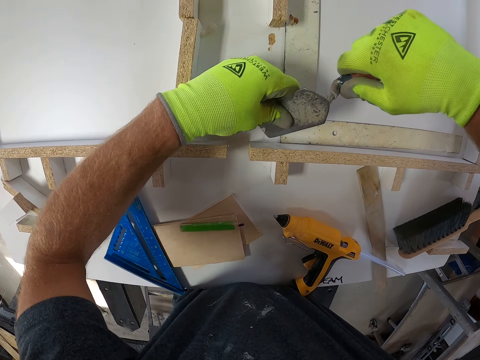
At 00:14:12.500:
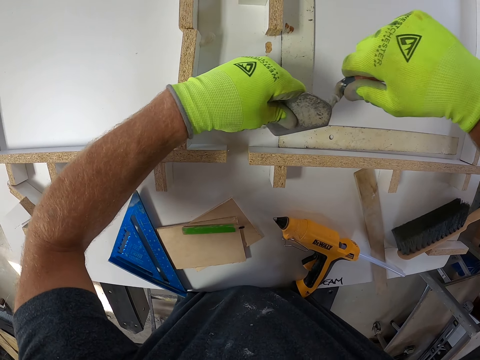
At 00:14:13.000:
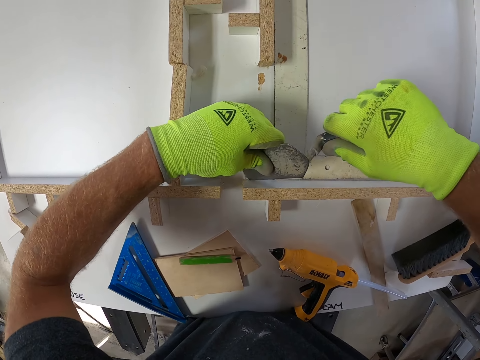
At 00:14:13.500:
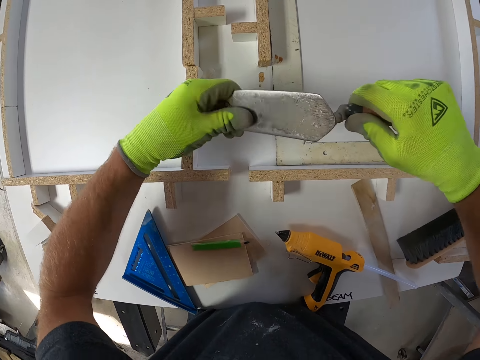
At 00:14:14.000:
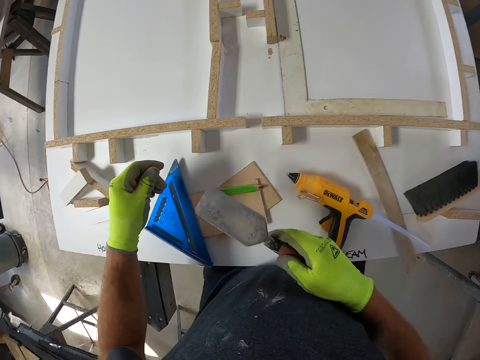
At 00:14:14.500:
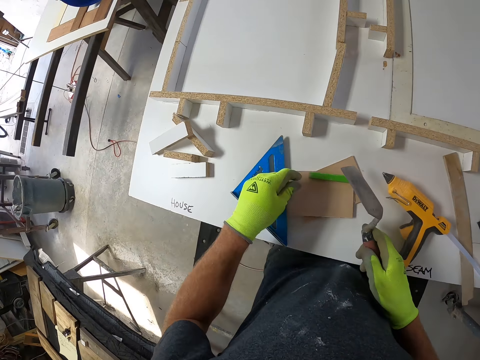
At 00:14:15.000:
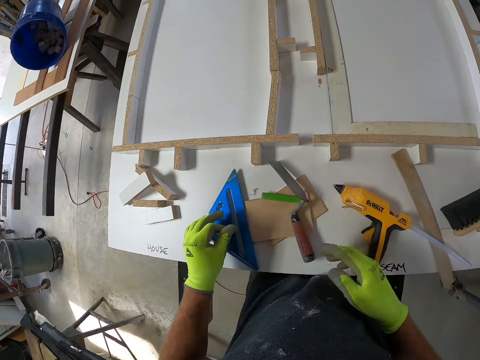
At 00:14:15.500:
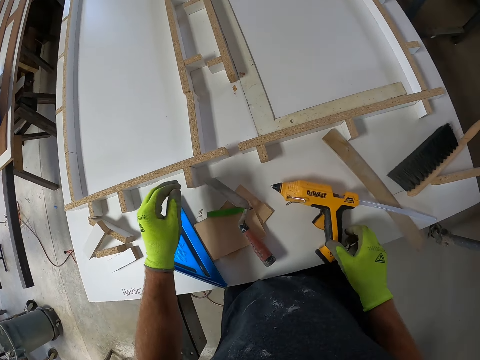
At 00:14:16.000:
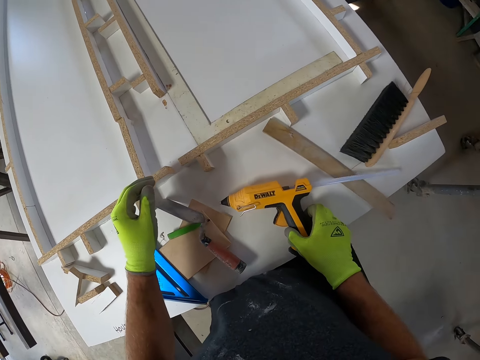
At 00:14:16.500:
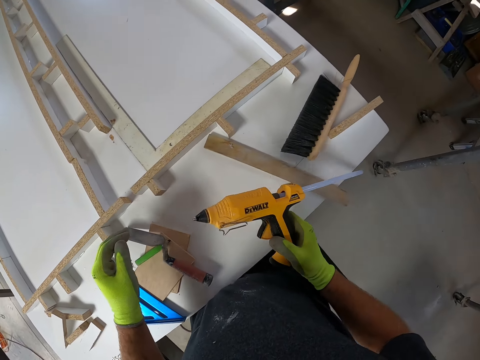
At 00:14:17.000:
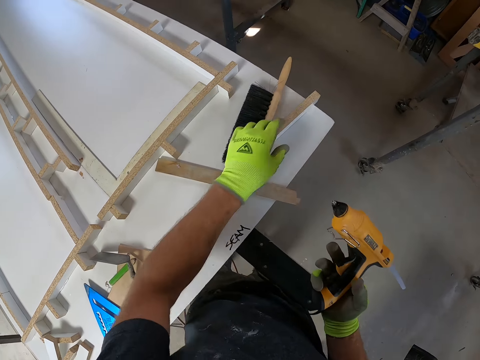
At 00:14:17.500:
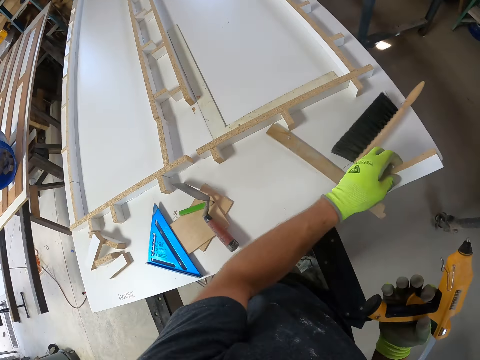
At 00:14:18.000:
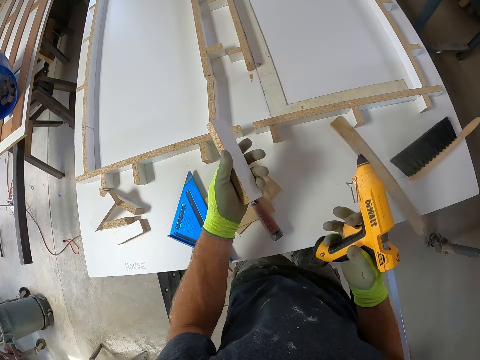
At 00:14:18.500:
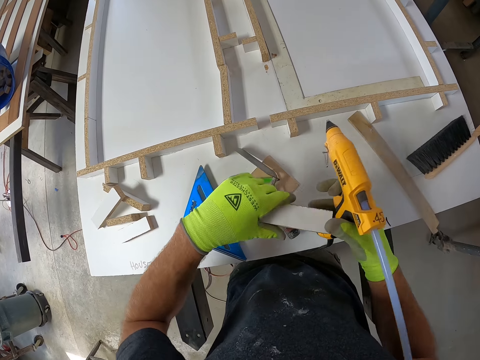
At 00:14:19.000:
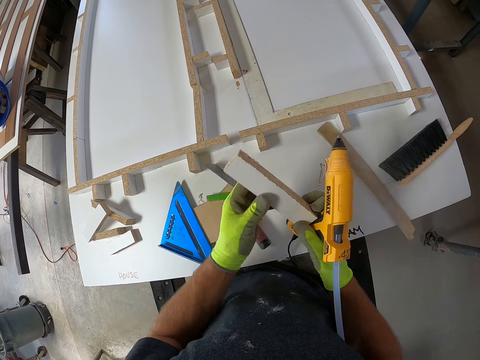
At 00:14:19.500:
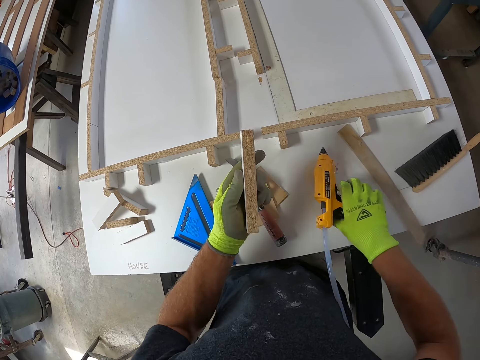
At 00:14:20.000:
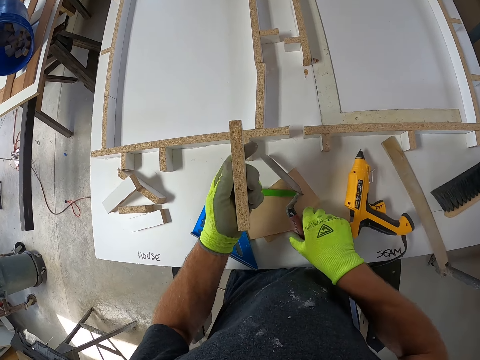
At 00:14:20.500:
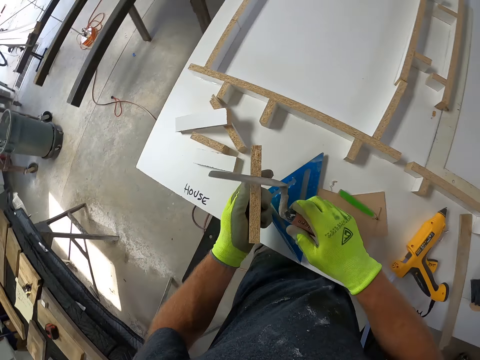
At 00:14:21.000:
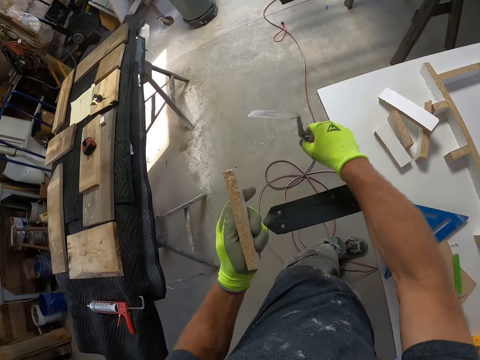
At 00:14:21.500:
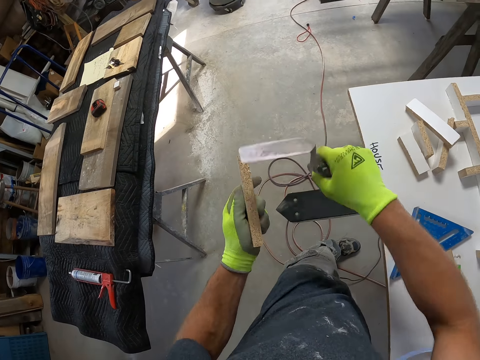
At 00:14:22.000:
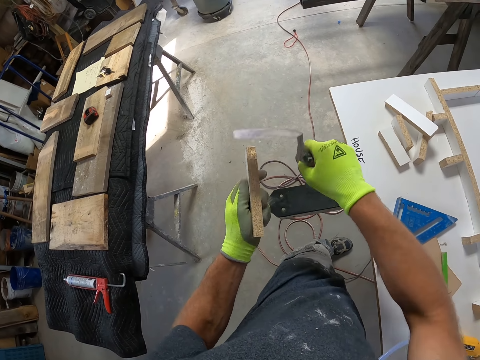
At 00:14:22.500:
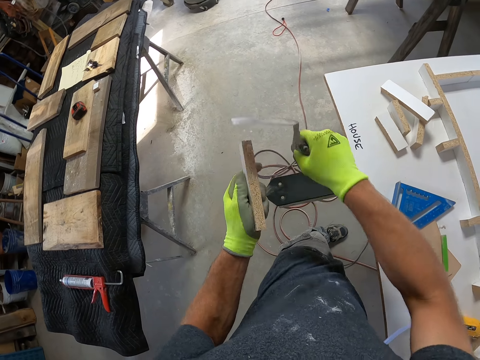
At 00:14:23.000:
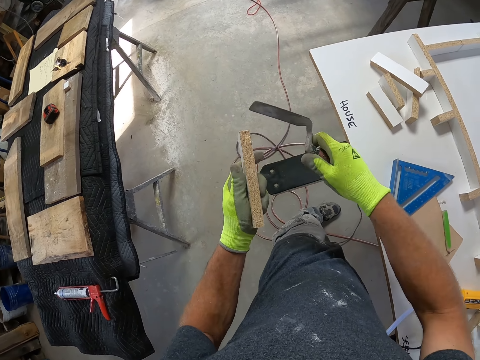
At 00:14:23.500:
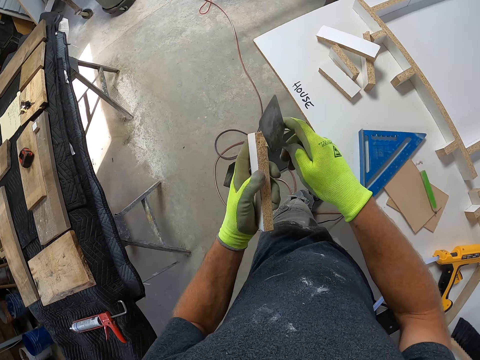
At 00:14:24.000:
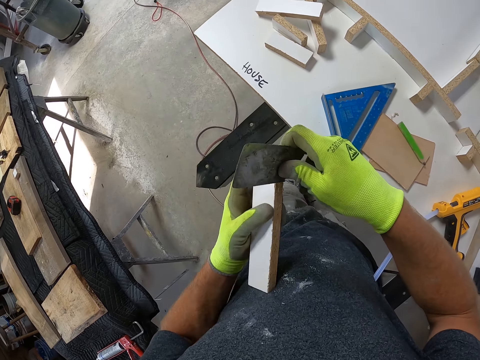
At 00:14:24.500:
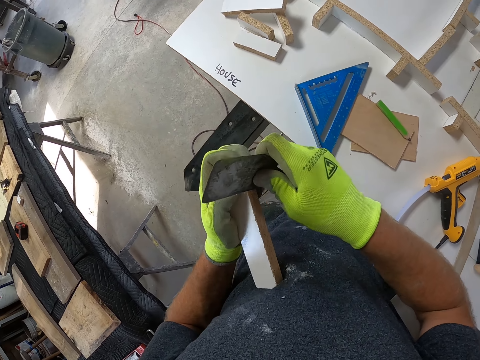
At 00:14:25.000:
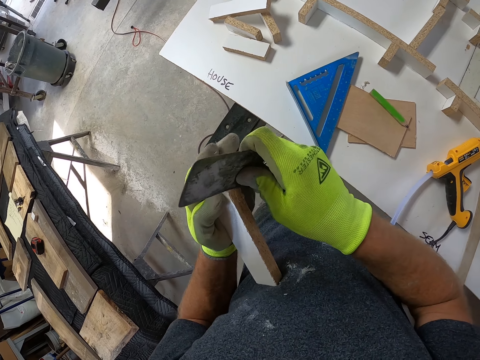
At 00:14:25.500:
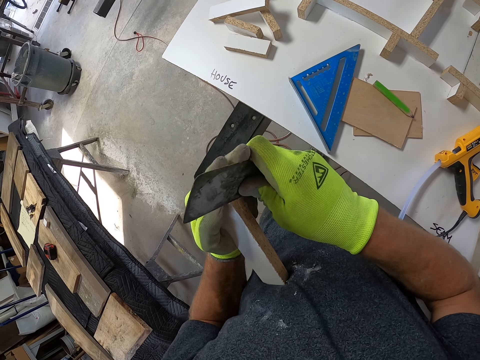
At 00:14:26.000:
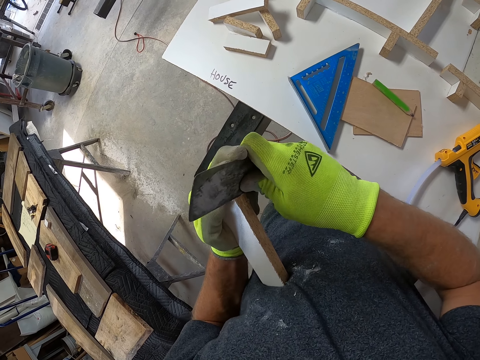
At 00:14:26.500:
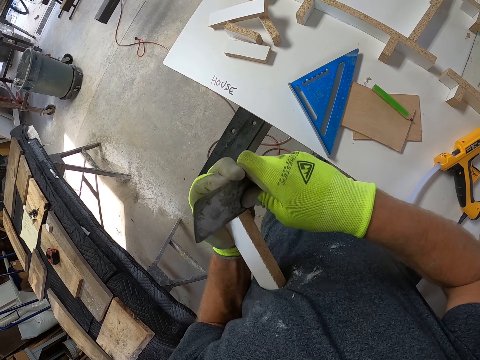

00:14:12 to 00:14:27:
The camera wearer drops the trowel on the board. They pick up a hot glue gun from the board, pick up the piece of wood from the board, and drop the hot glue gun on the board. They pick up the trowel from the board and scrape the wood with the trowel.

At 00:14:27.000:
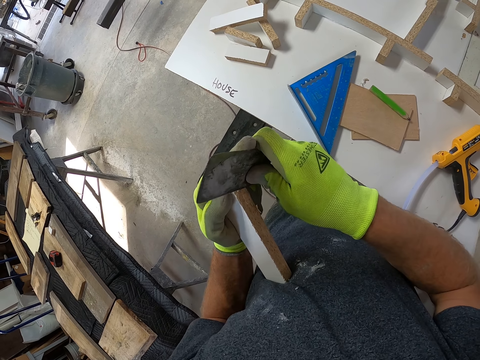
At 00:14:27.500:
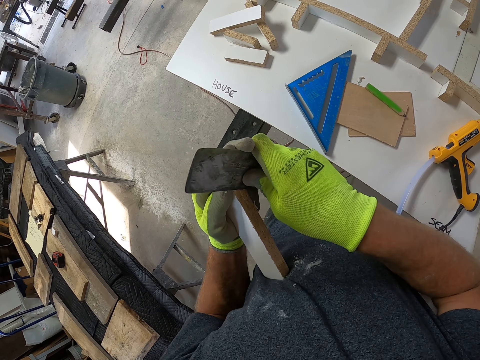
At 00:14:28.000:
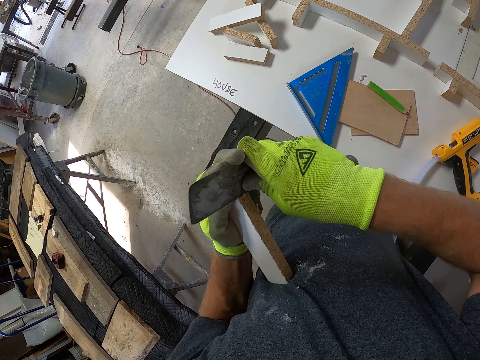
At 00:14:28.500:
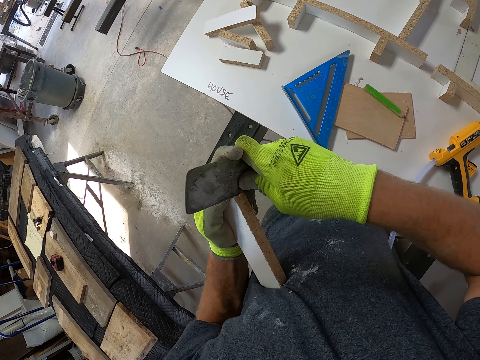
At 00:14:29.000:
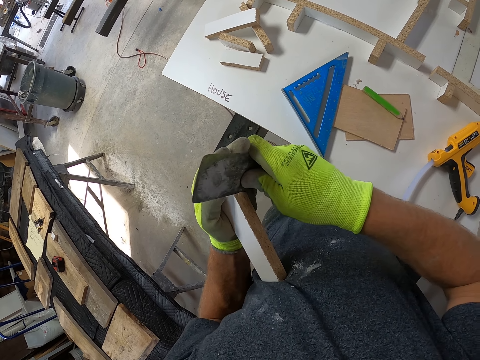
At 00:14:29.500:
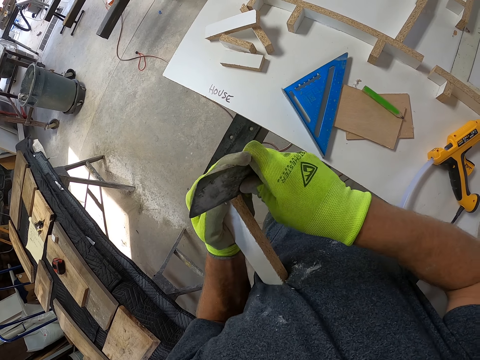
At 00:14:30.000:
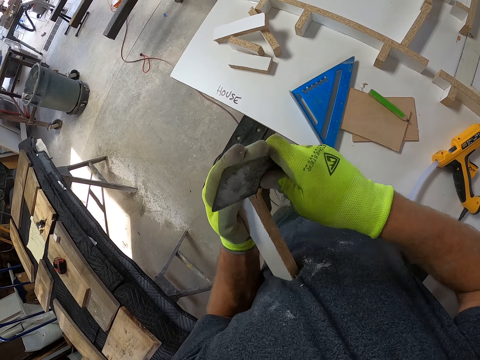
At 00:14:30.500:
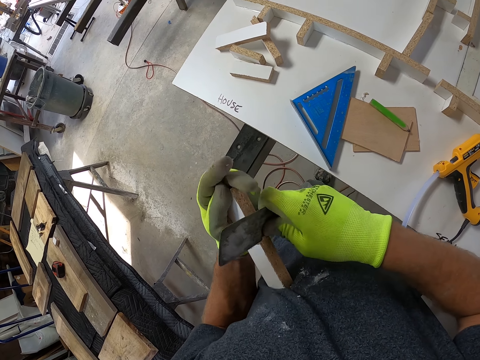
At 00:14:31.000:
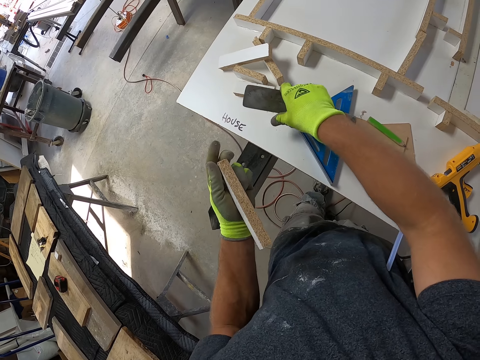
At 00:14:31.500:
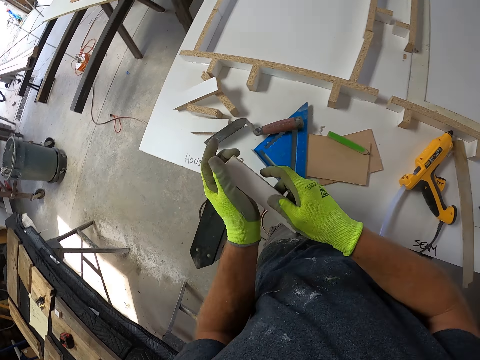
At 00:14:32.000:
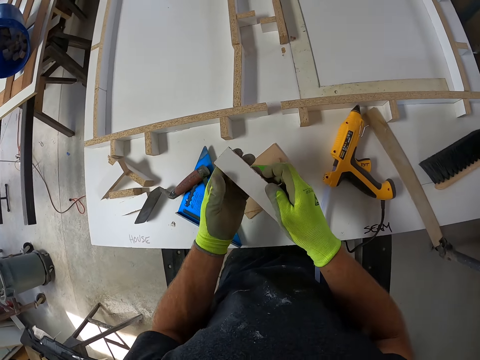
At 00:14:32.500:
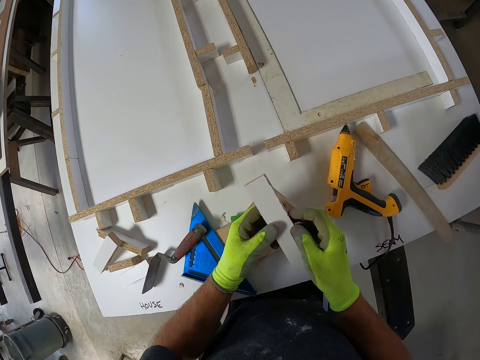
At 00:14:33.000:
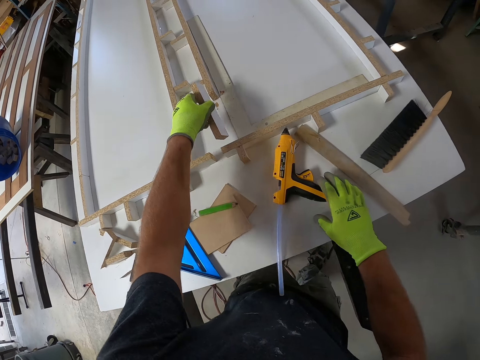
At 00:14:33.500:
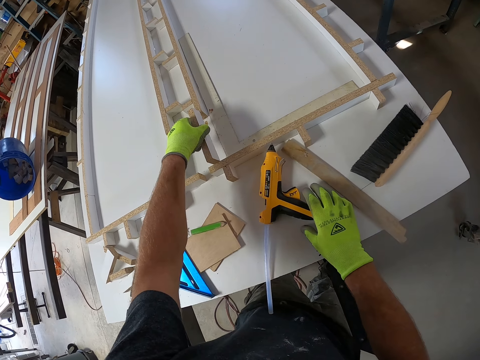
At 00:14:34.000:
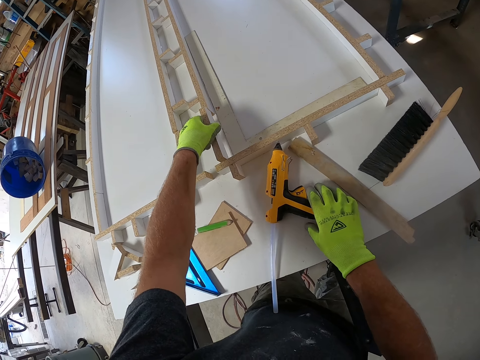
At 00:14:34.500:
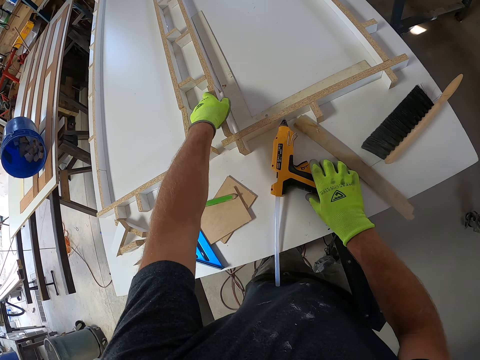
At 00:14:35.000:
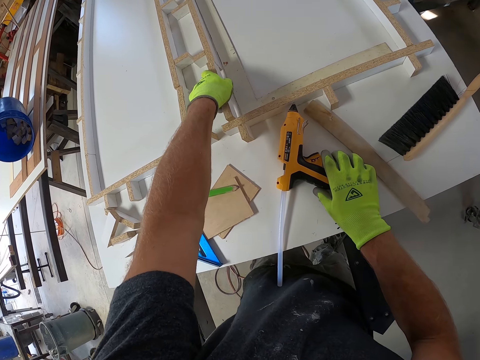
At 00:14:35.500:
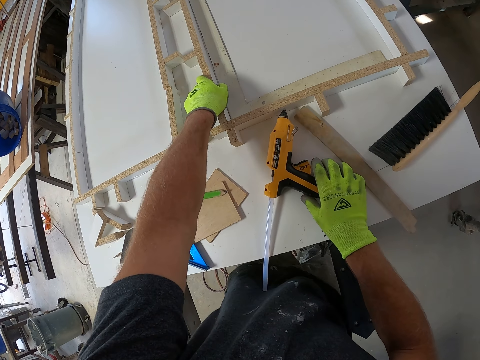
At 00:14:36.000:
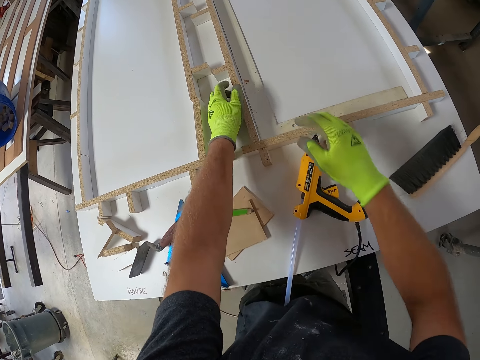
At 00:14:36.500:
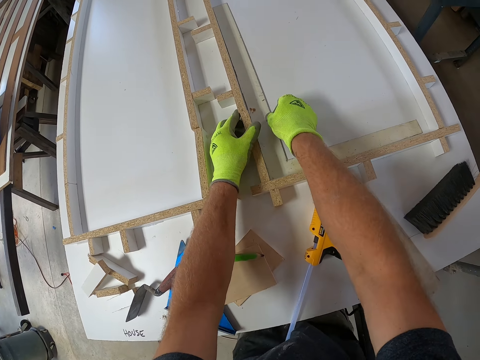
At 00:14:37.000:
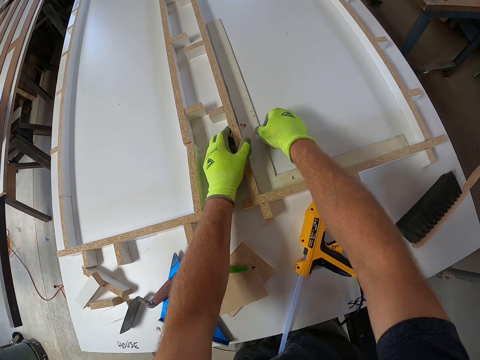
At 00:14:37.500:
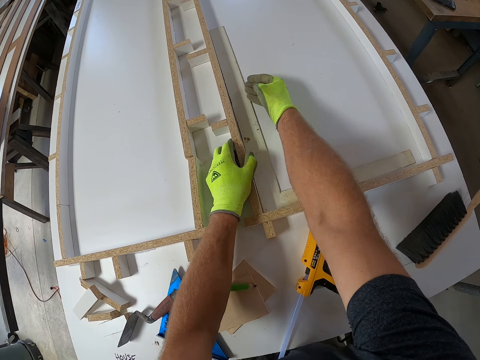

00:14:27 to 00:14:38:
The camera wearer drops the trowel on the board. They align a piece of wood on a wood model on a table. They fix the piece of wood on the board.
